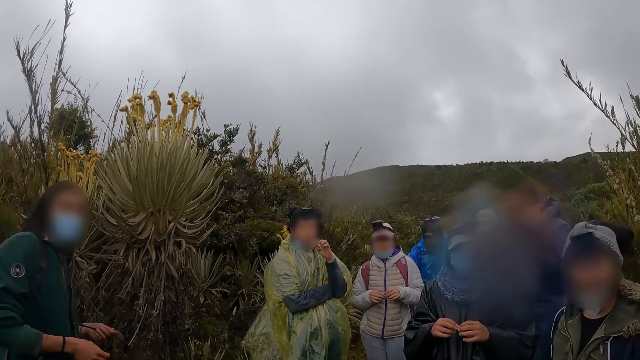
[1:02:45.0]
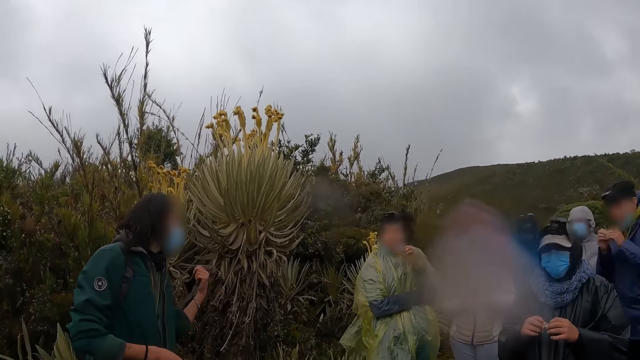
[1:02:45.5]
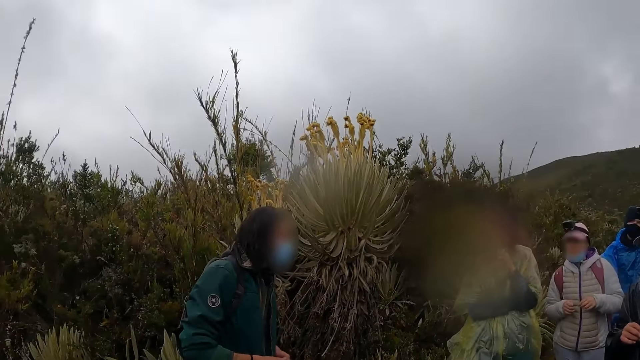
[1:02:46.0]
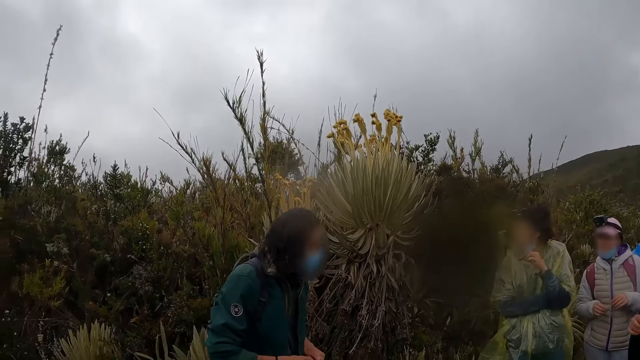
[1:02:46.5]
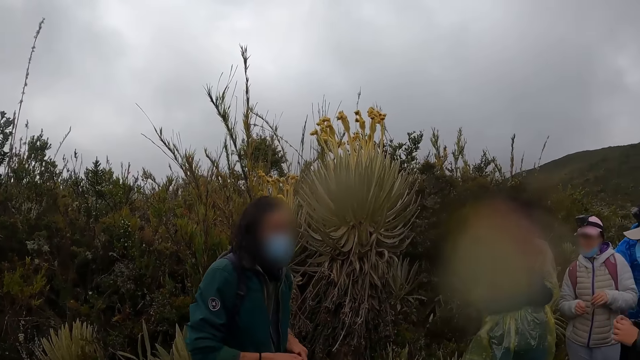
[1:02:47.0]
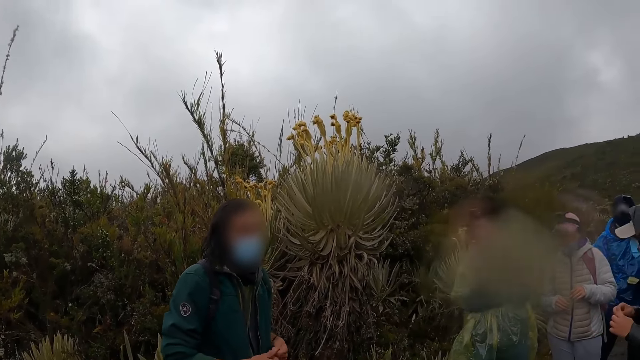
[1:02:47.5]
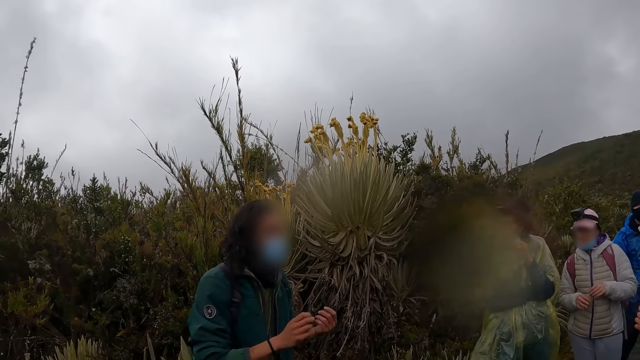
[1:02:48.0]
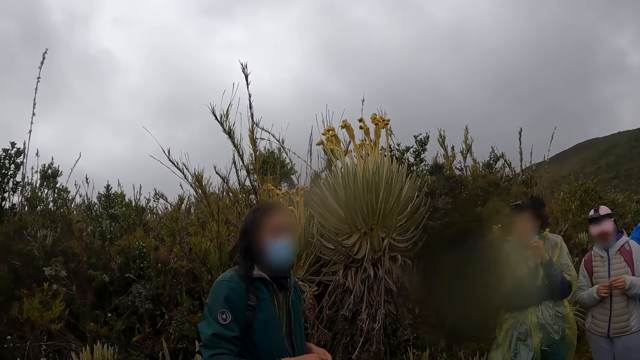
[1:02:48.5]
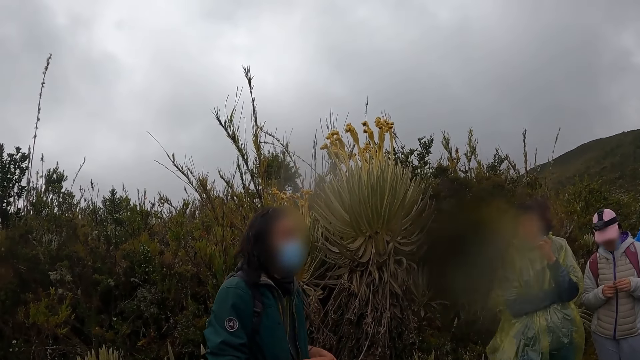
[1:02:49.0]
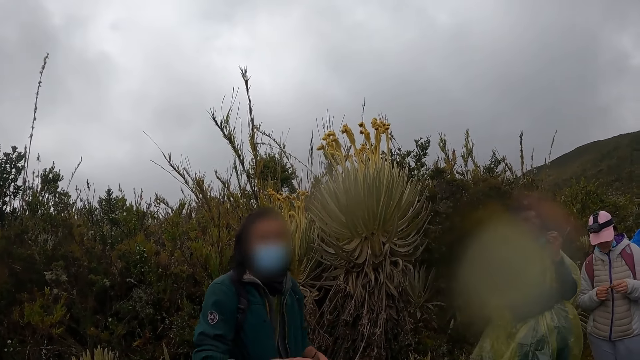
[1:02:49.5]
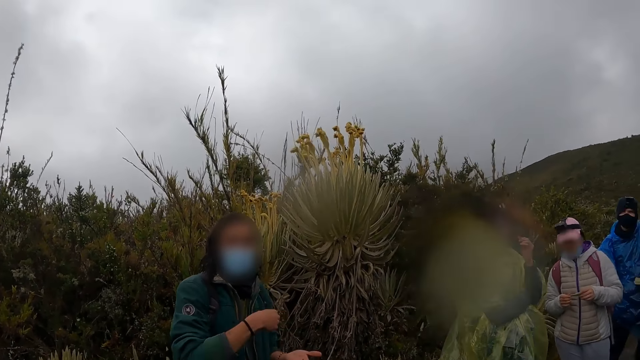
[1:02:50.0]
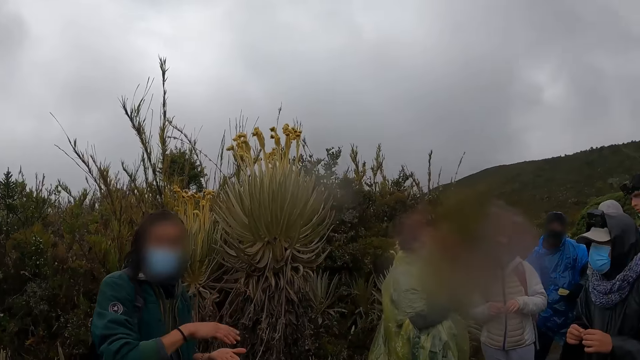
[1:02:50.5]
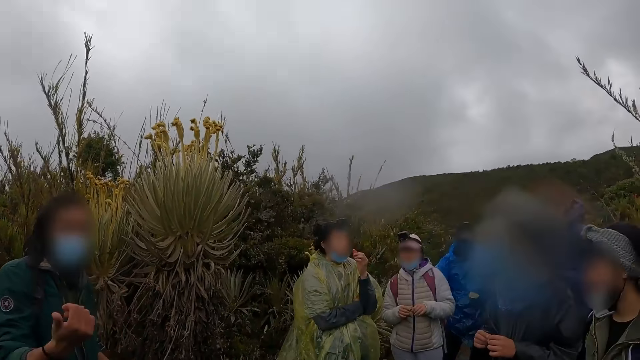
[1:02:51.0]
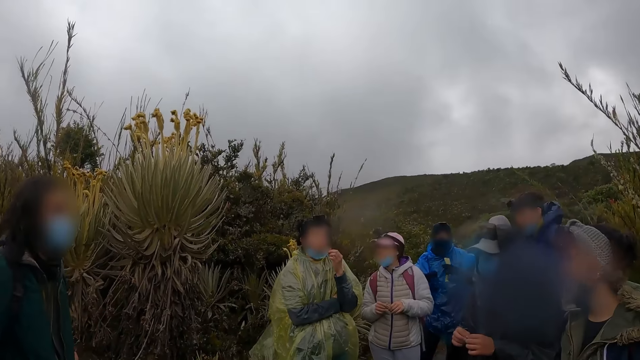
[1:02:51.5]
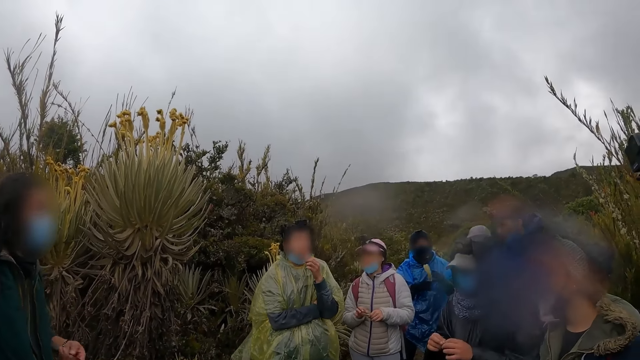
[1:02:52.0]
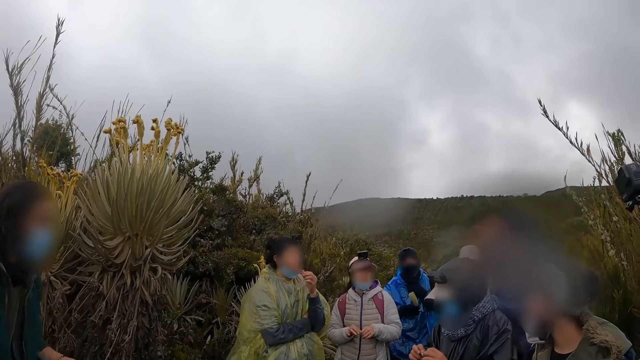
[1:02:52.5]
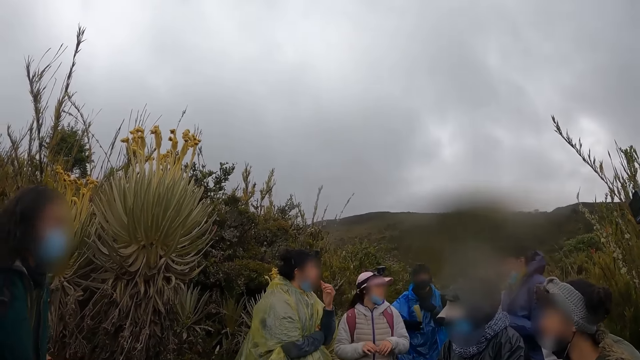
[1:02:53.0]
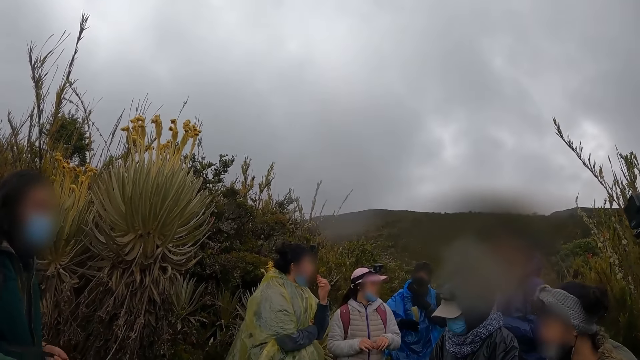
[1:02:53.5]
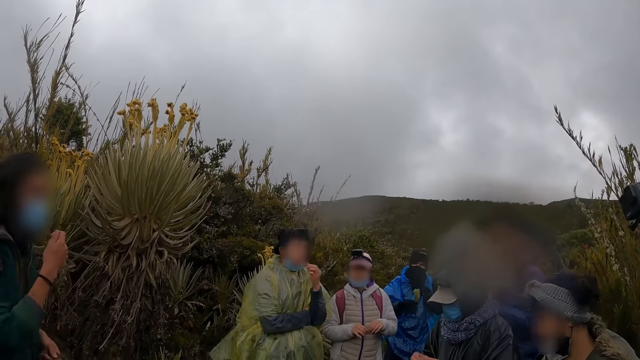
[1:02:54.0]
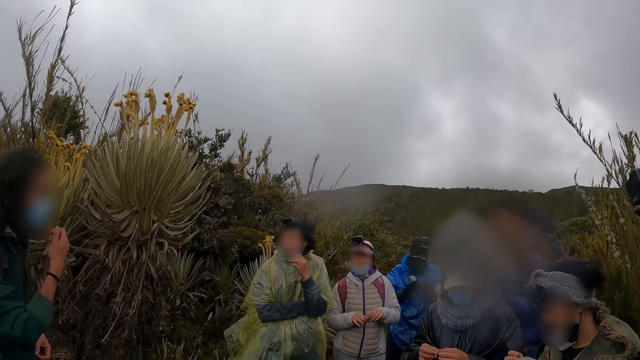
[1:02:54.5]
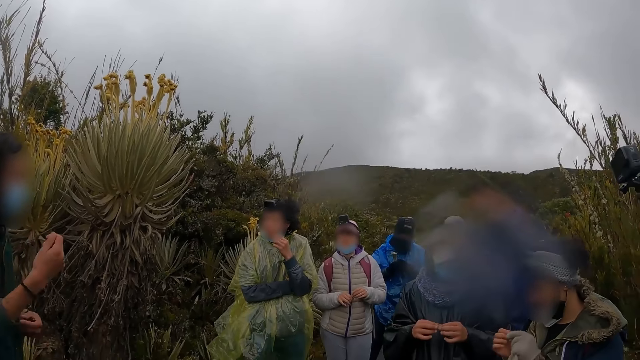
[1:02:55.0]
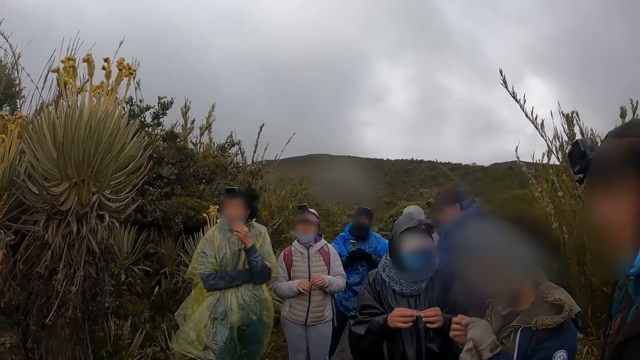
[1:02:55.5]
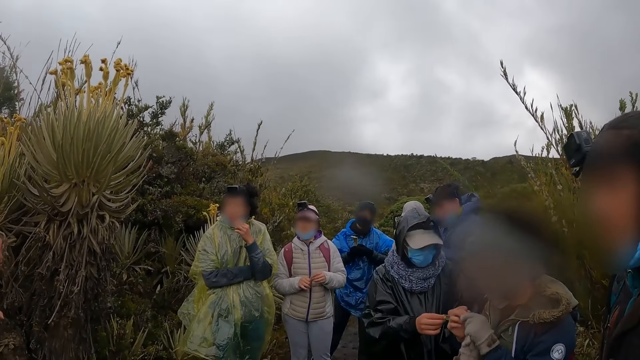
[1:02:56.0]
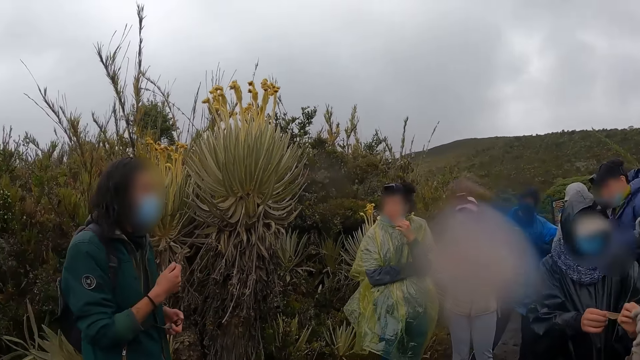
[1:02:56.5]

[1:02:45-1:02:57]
A man lifts his hand and nods his head. A man gestures out his hand. The camera wearer looks around the field. The man touches his face with his right hand. The man lifts his hand.

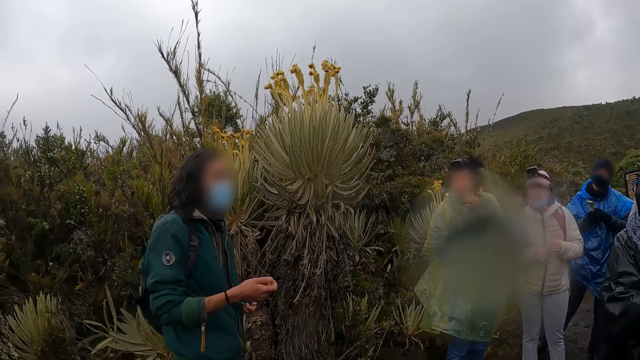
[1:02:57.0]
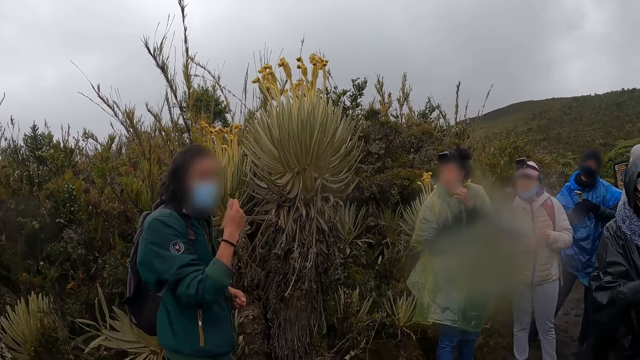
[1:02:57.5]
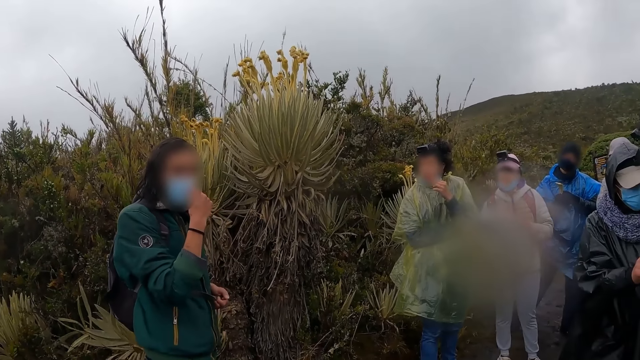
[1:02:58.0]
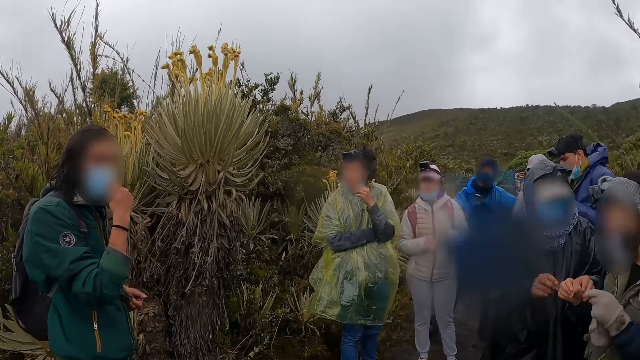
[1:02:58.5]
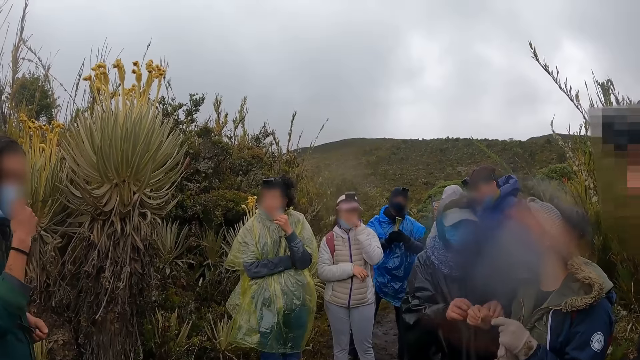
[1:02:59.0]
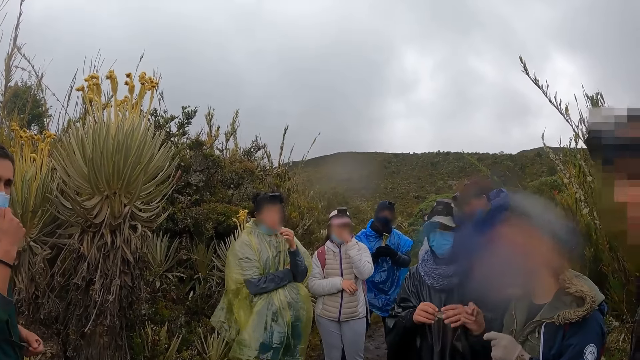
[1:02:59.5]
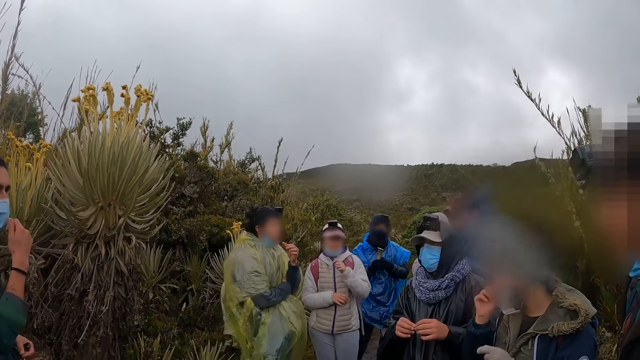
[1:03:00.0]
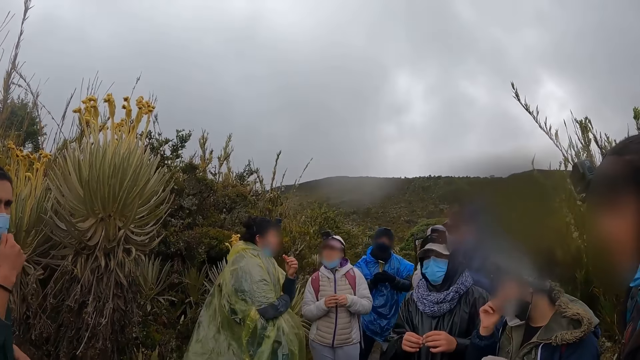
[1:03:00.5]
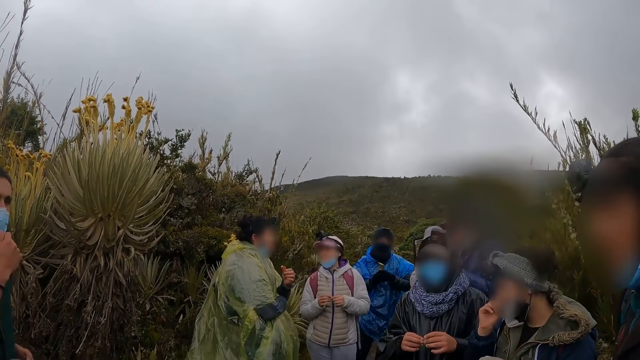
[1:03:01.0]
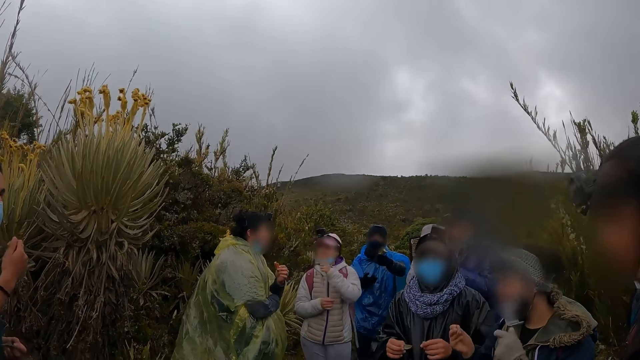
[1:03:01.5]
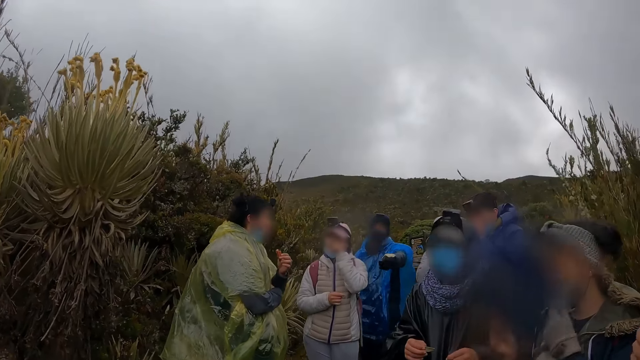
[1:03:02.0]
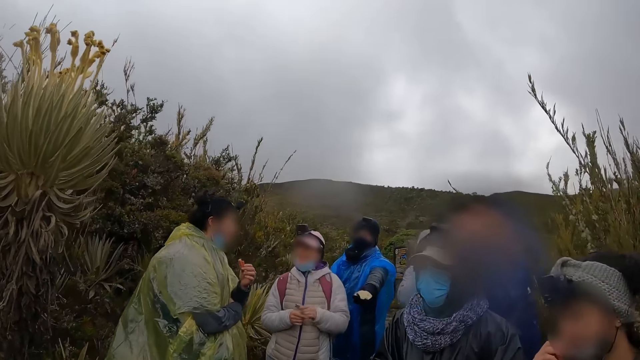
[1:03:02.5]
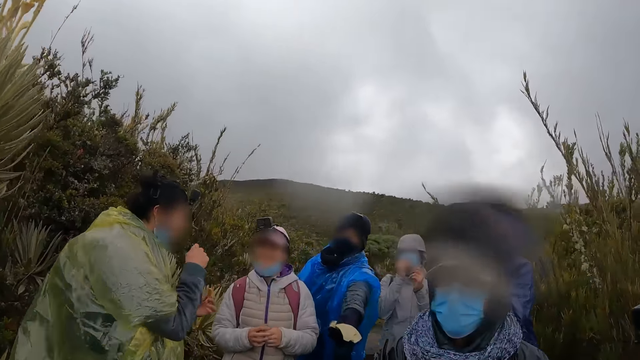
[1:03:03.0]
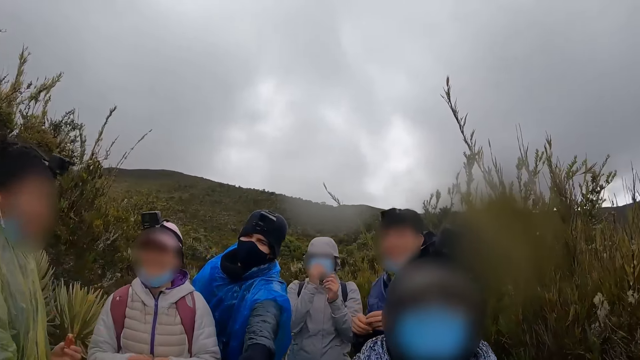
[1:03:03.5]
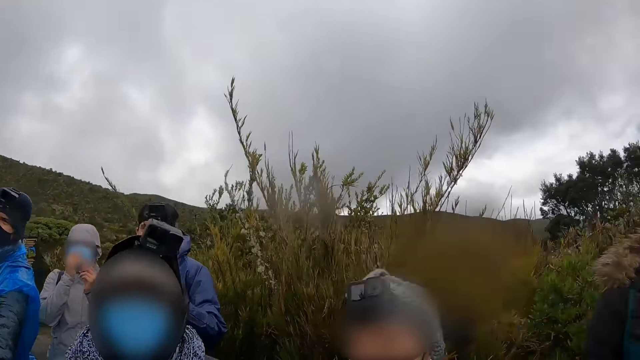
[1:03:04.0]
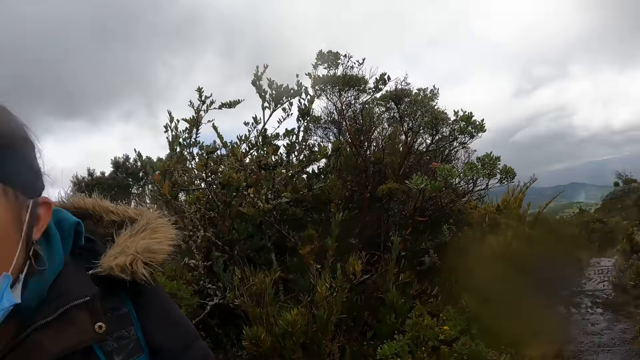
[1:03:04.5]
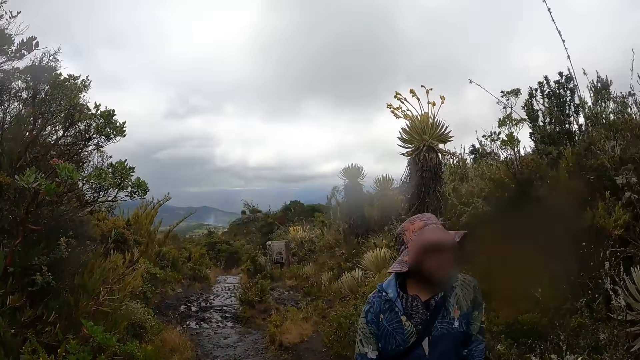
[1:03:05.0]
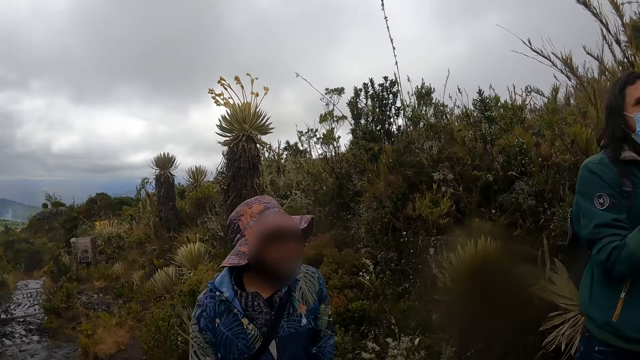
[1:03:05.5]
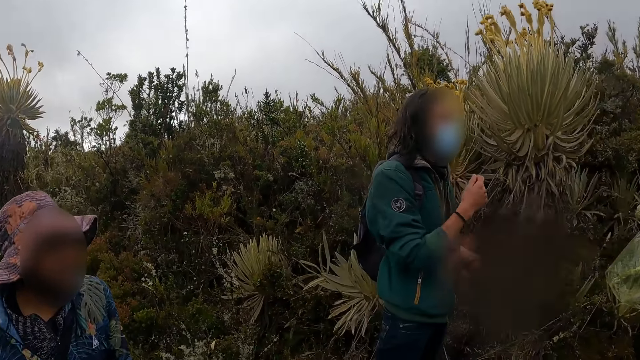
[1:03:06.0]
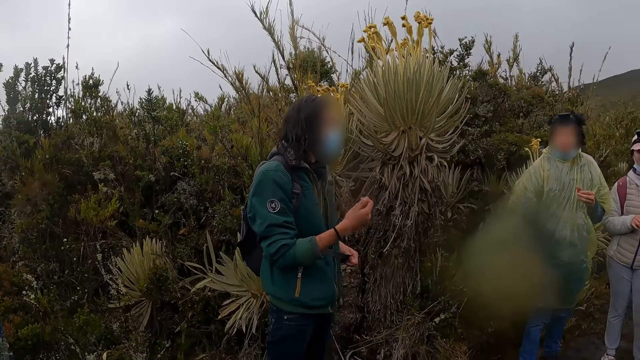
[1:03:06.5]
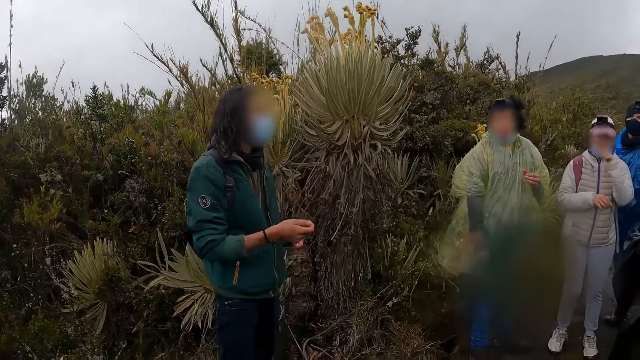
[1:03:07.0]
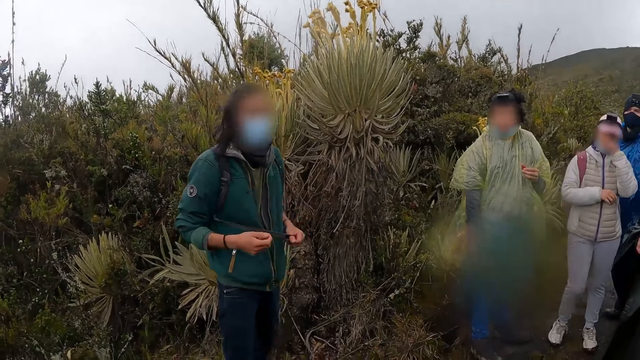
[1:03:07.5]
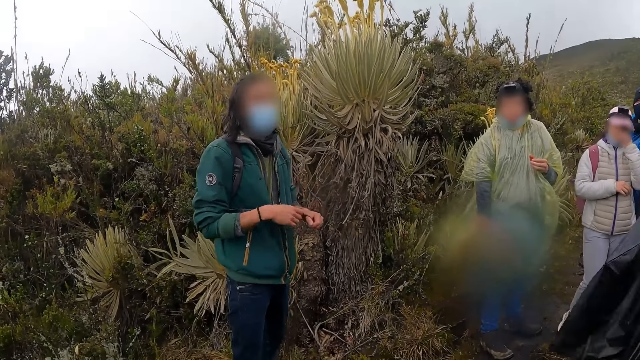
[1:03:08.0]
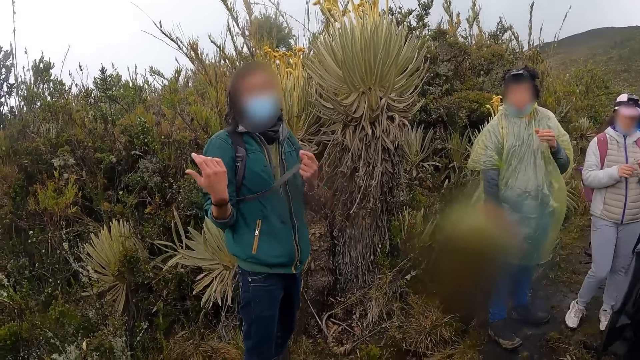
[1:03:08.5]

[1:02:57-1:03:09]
The camera wearer looks around the field. The woman puts the leaf in her right hand in her mouth. A man lifts his hand. The camera wearer looks around the field. A man interacts with the camera wearer and the group of people. Another man shakes his hand.
